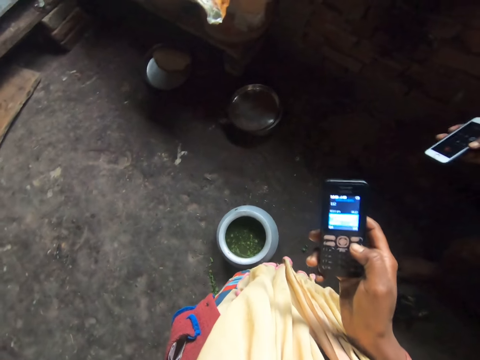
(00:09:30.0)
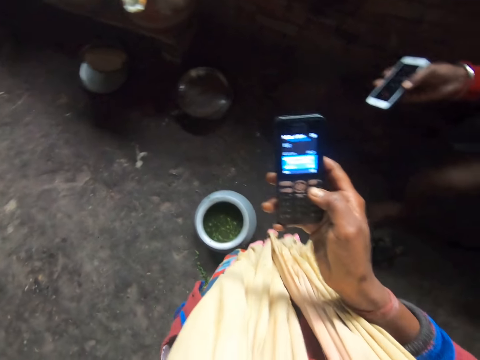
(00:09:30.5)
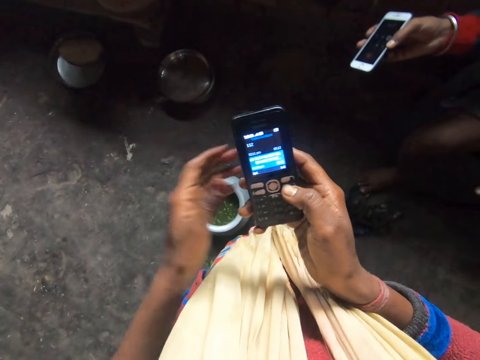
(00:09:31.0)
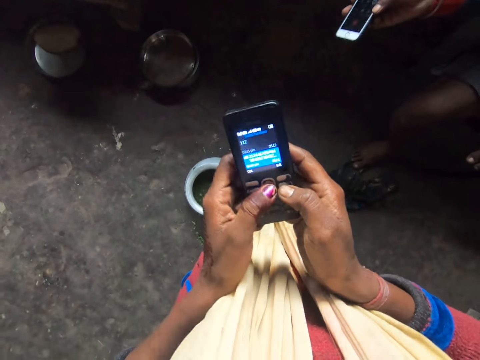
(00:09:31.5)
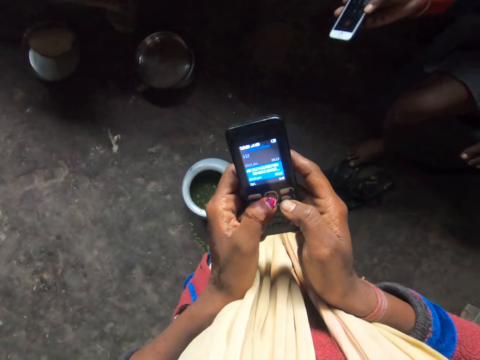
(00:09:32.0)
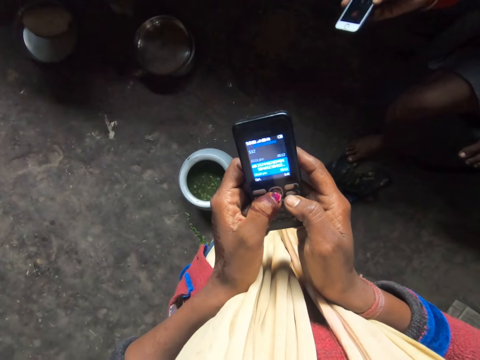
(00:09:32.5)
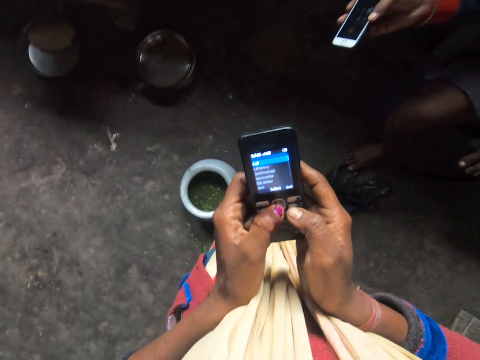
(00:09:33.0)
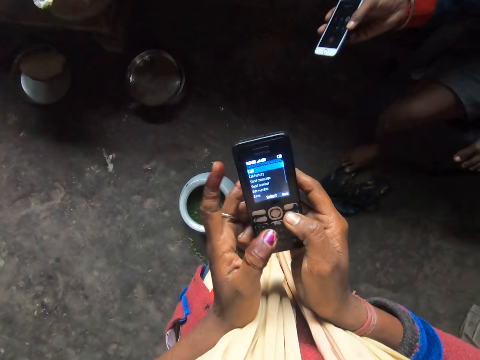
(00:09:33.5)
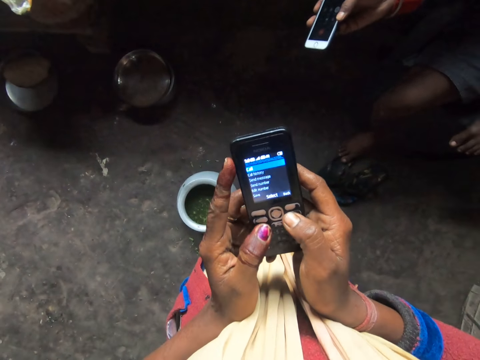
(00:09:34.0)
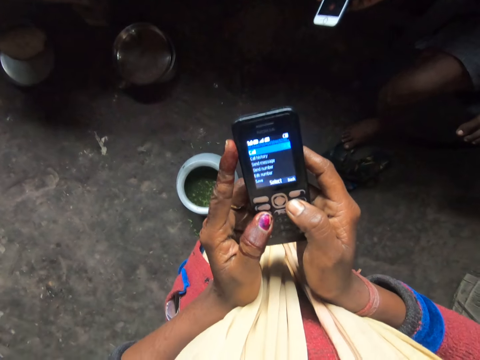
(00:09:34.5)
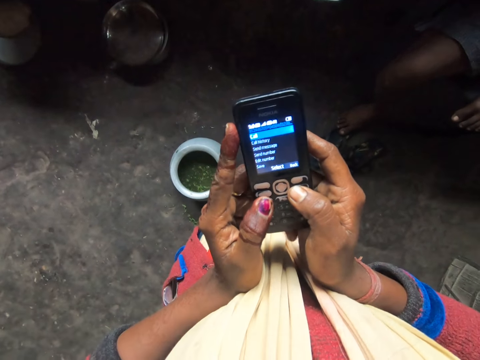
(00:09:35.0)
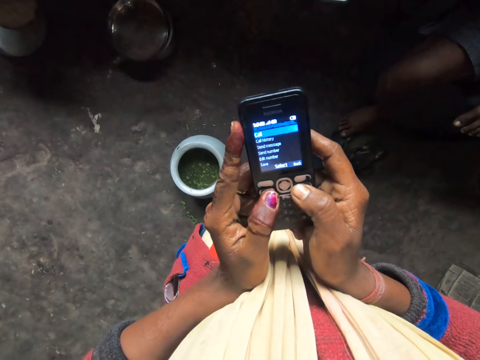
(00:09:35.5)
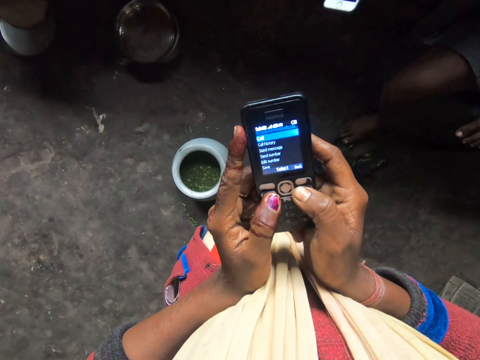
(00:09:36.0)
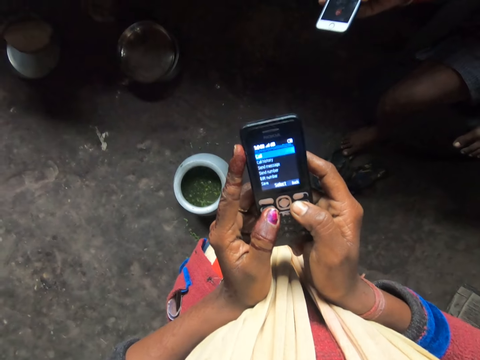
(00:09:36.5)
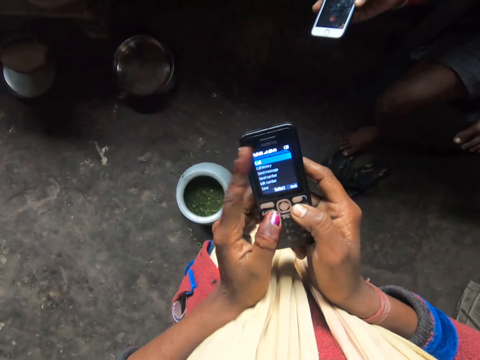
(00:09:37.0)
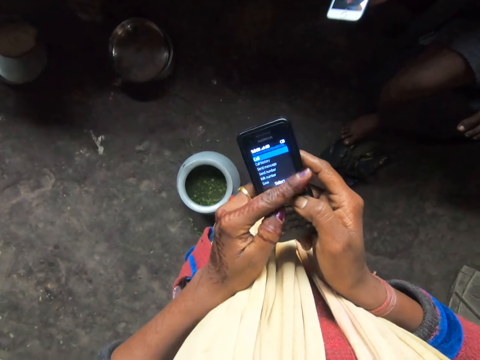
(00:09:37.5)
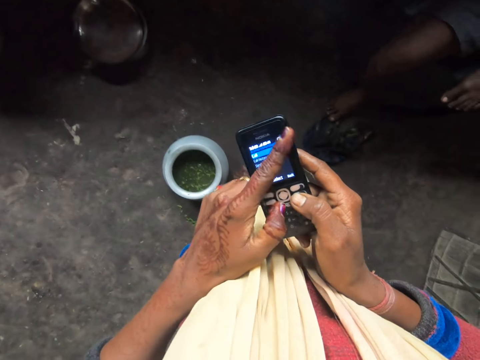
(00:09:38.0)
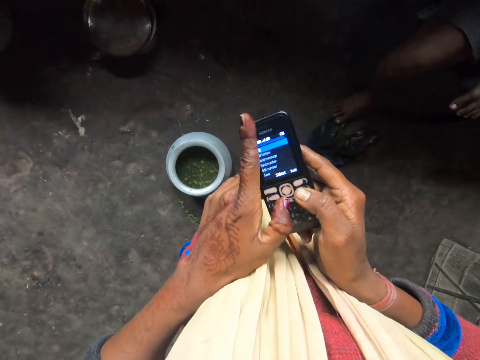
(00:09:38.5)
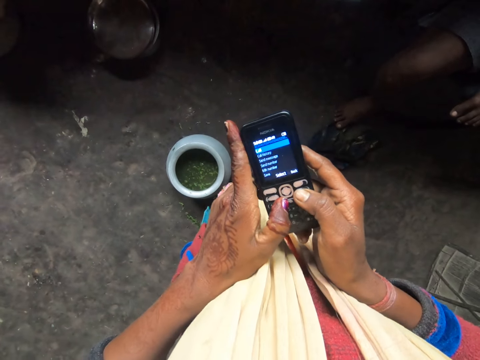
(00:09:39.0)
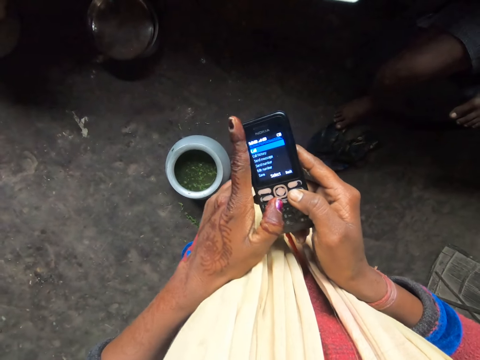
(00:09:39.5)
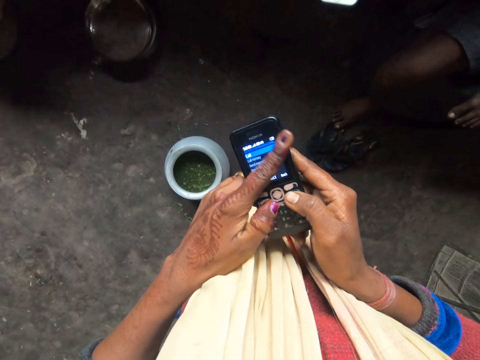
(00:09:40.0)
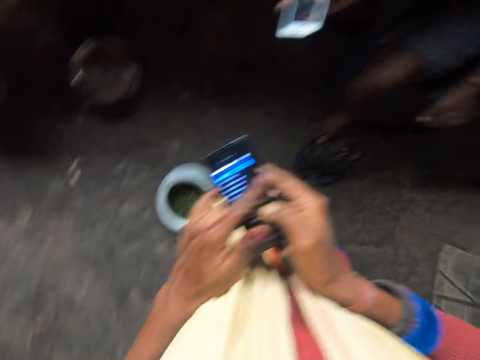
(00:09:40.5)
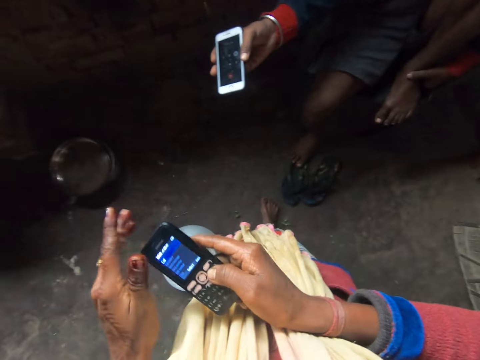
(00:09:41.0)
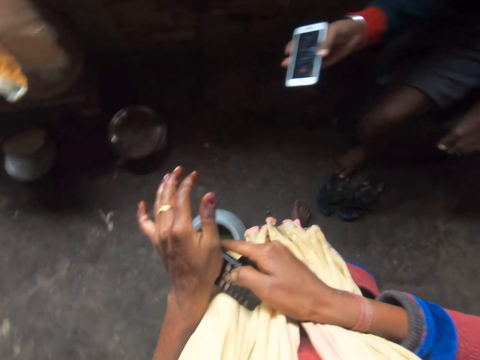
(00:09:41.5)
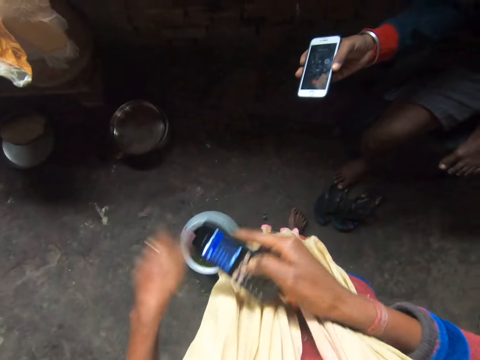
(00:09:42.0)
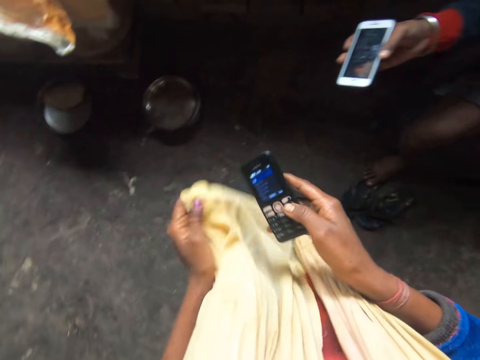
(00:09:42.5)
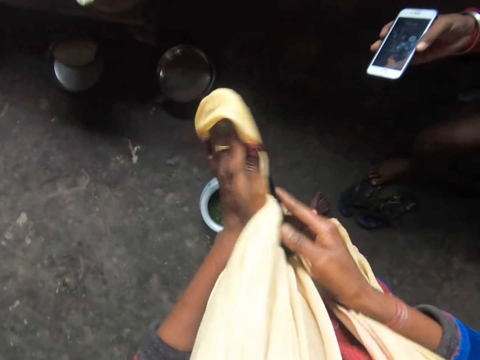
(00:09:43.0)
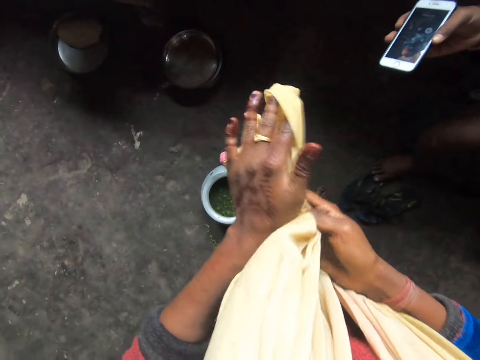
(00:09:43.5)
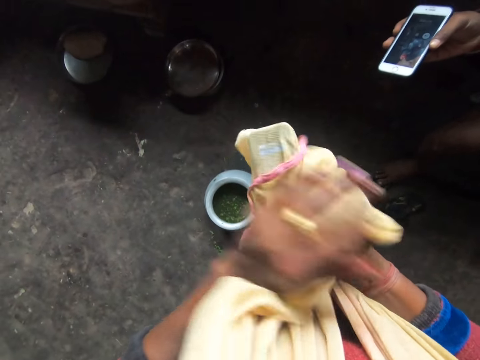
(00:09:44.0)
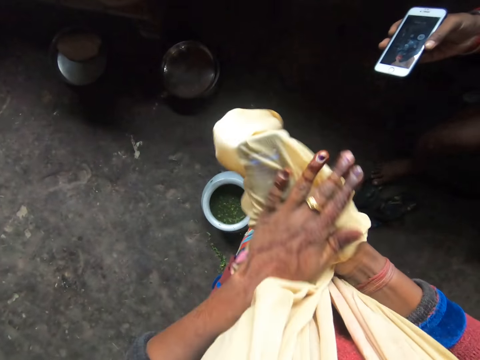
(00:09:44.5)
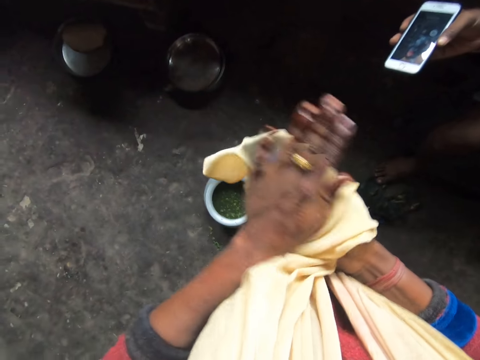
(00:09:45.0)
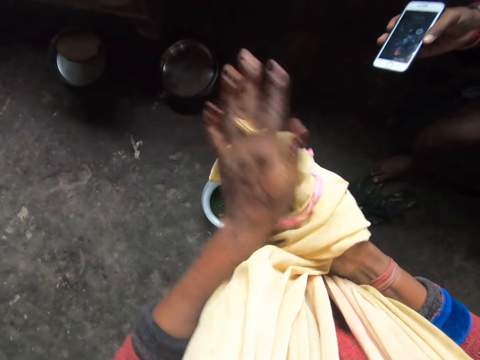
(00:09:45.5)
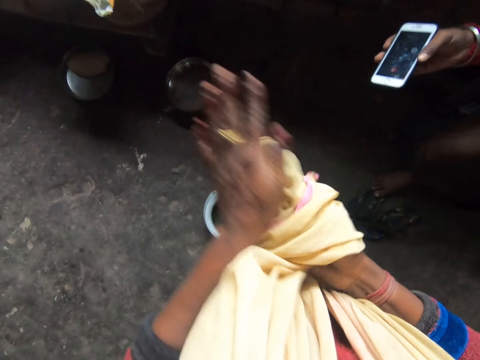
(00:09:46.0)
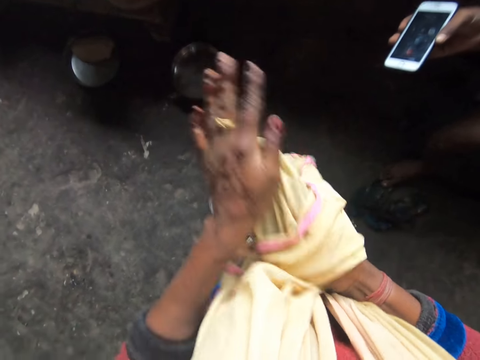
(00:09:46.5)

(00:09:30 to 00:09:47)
The camera wearer holds the phone with both hands. A person holds the phone. The camera wearer presses the phone and displays writing on the phone. She cleans her phone screen with her hand. She wipes the phone with the finger. The person holds the phone. The camera wearer wipes the phone with the finger. She cleans her phone with her cloth or scarf.

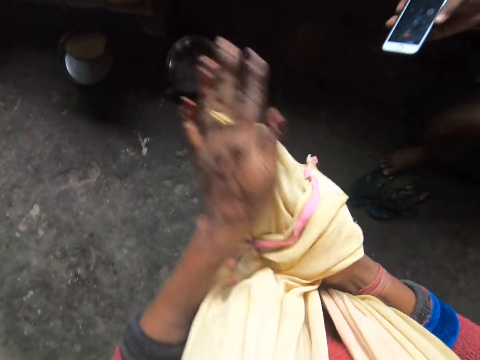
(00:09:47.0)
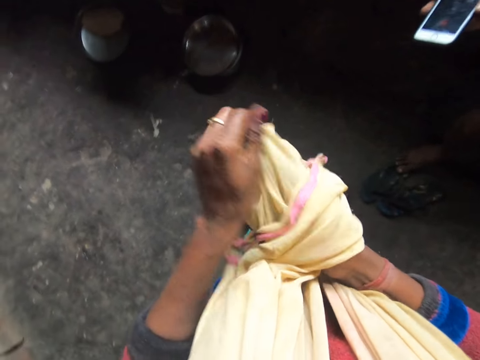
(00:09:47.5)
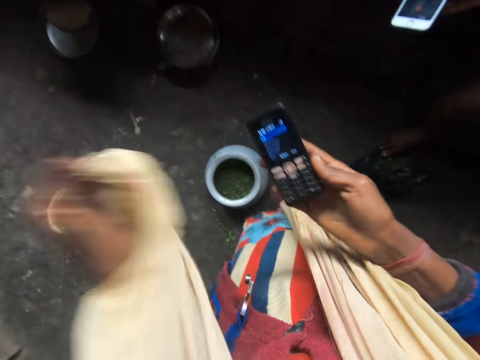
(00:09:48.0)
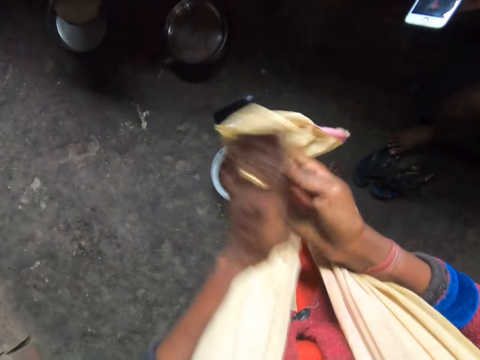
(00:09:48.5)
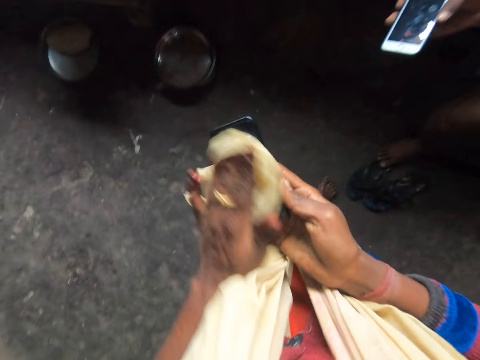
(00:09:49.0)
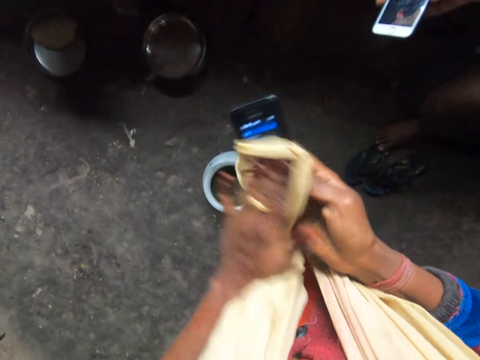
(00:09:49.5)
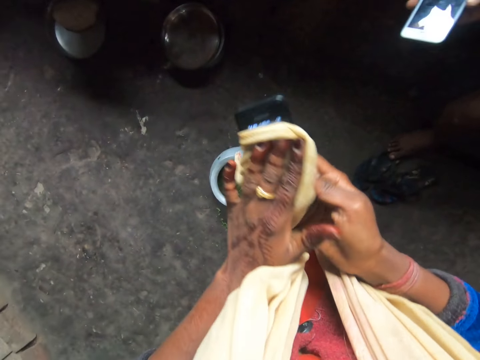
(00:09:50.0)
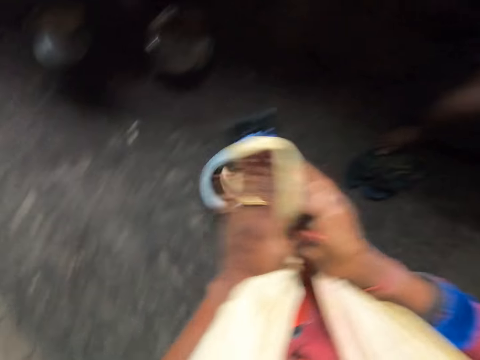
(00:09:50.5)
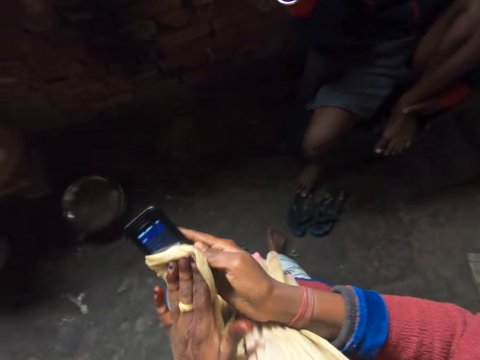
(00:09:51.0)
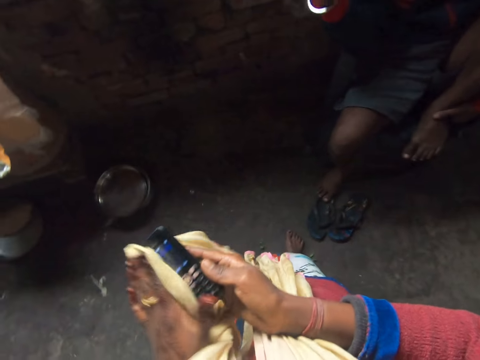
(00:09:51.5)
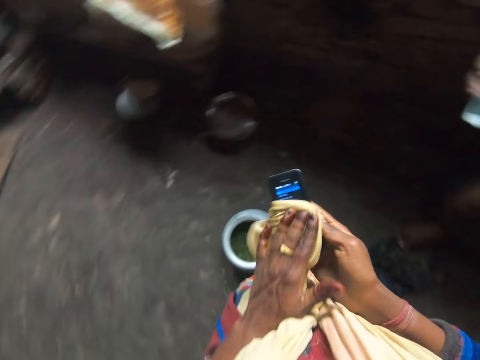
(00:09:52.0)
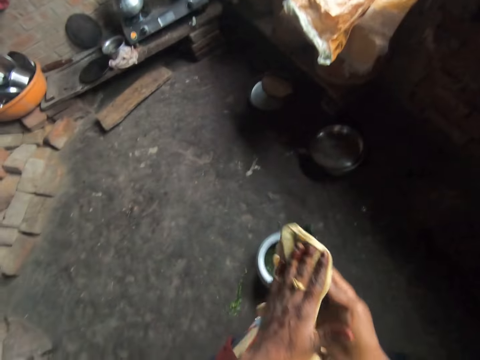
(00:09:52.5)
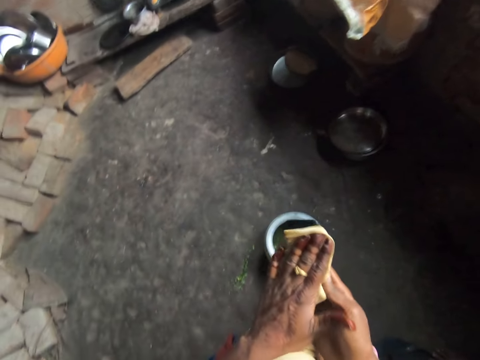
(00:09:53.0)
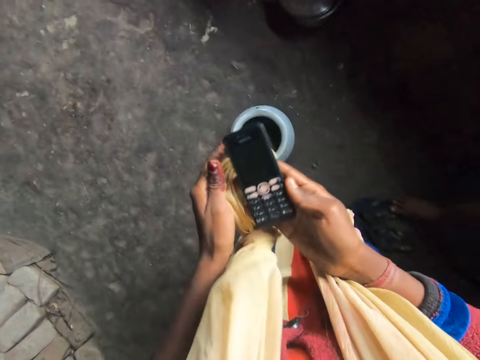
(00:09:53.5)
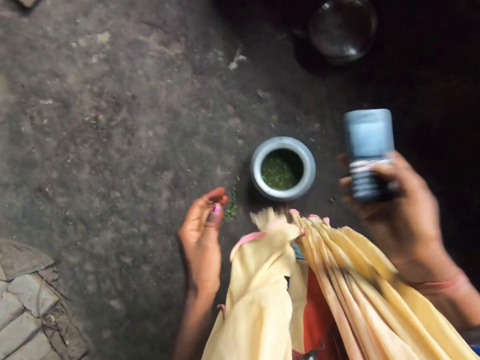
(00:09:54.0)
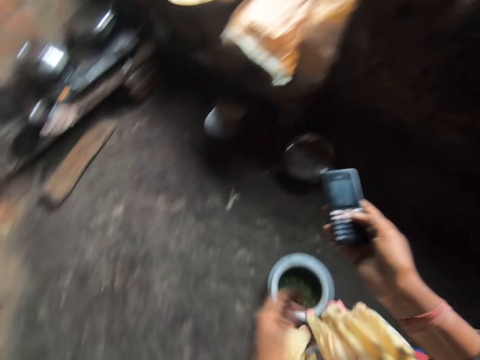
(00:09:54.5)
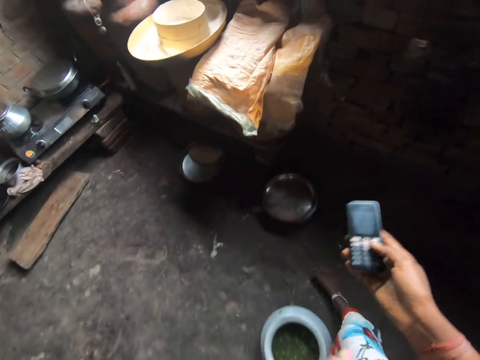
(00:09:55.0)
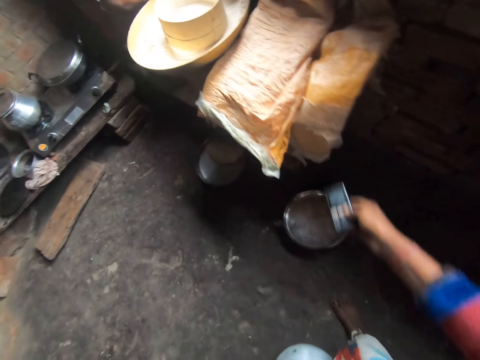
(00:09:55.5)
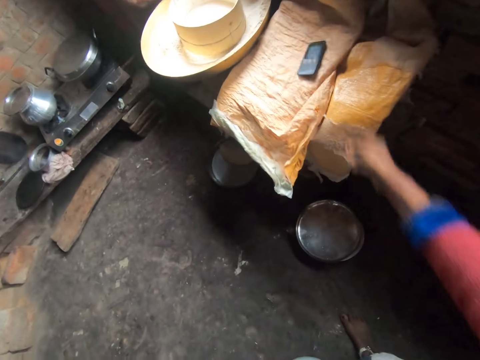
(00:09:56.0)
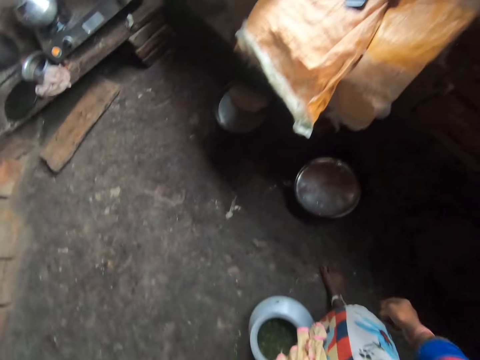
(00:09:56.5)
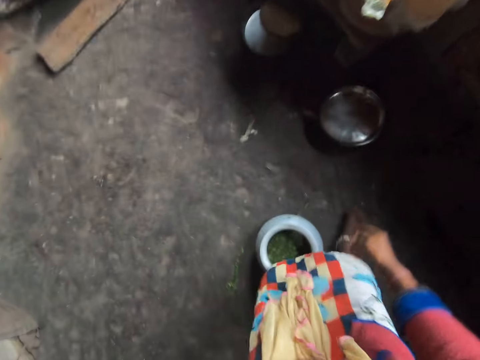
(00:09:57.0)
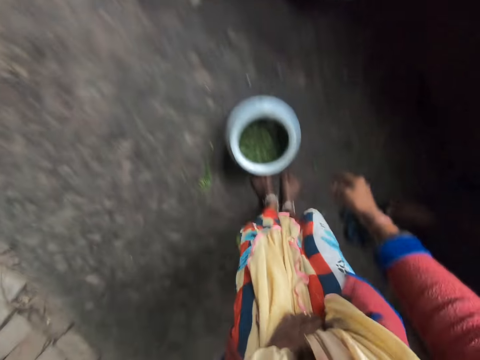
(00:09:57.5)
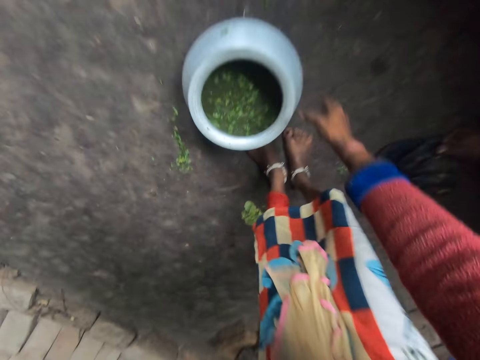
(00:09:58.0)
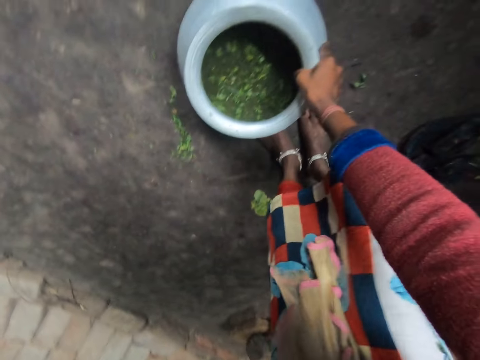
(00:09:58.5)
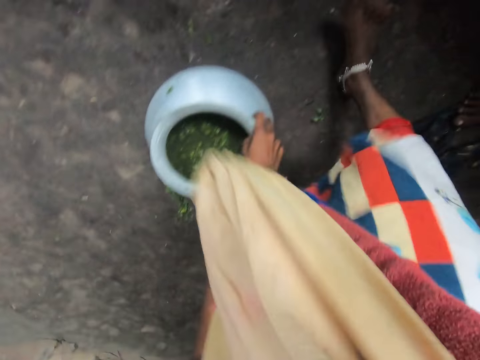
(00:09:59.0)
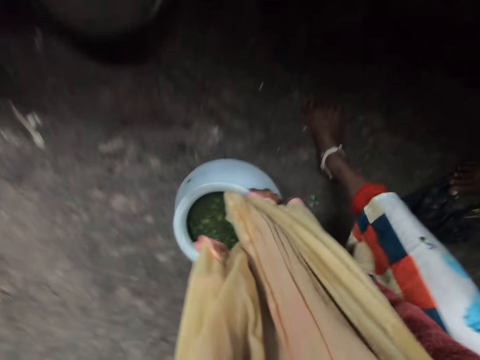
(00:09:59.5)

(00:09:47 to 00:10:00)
The camera wearer wipes the phone with the finger. A person moves the phone. The camera wearer throws her phone aside on a cloth. They move to the pot and touch the pot.
